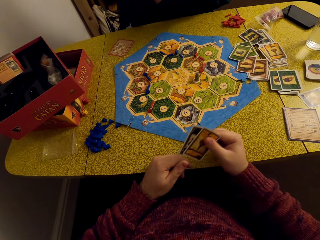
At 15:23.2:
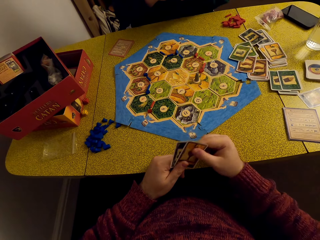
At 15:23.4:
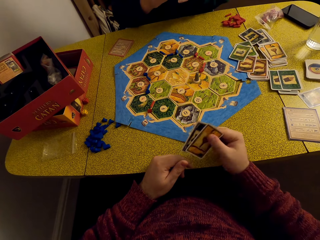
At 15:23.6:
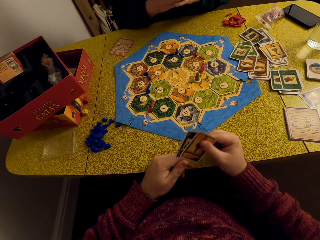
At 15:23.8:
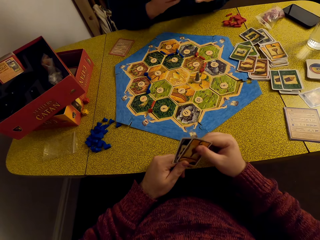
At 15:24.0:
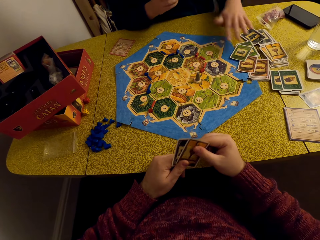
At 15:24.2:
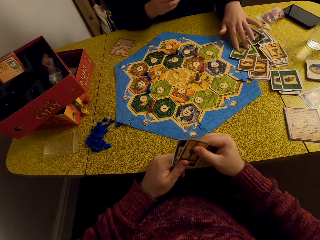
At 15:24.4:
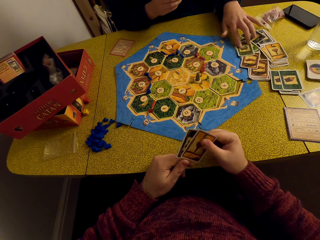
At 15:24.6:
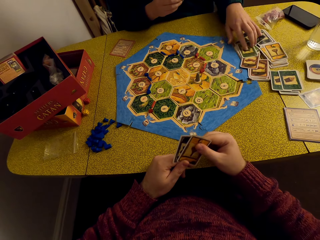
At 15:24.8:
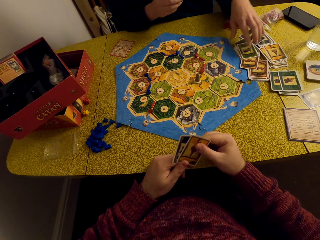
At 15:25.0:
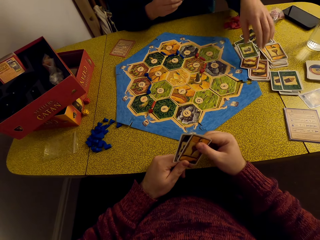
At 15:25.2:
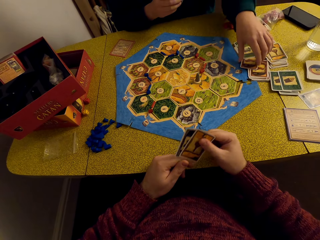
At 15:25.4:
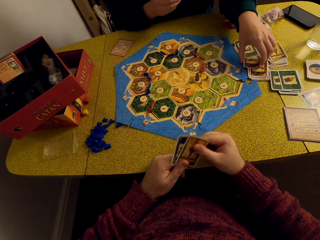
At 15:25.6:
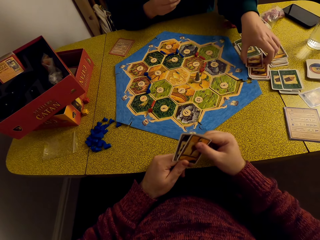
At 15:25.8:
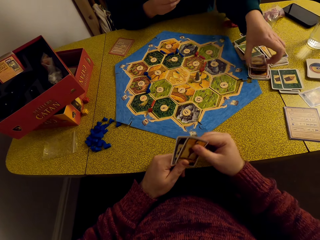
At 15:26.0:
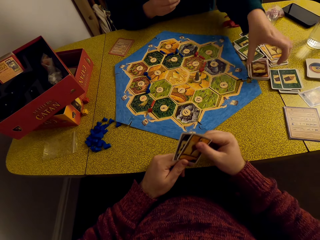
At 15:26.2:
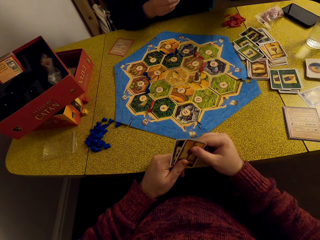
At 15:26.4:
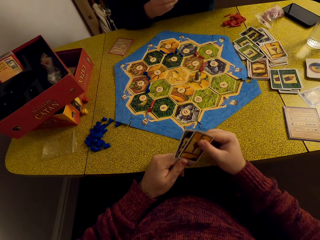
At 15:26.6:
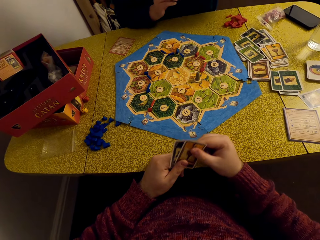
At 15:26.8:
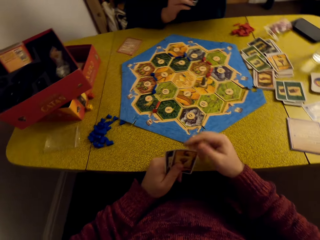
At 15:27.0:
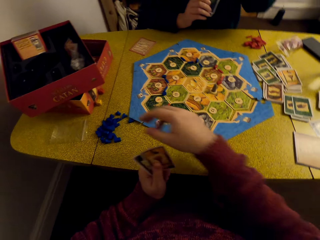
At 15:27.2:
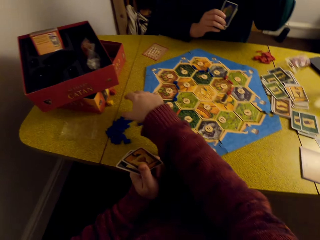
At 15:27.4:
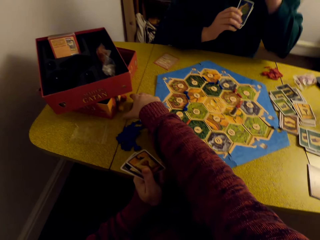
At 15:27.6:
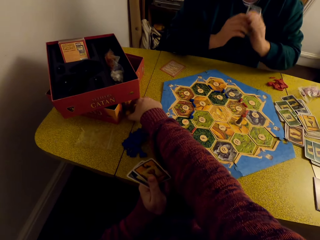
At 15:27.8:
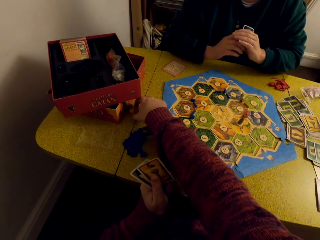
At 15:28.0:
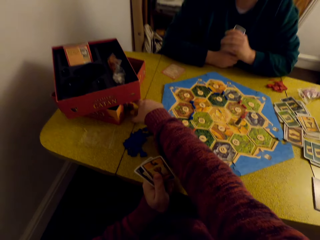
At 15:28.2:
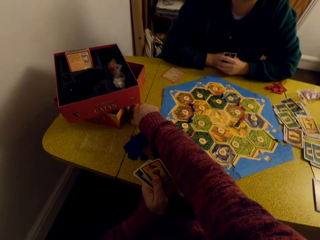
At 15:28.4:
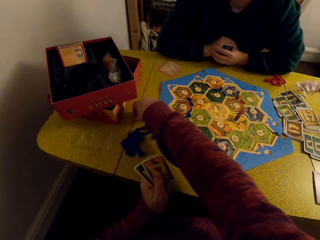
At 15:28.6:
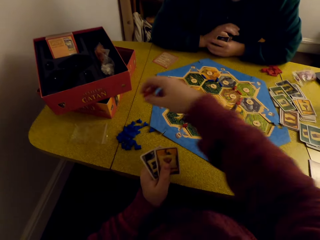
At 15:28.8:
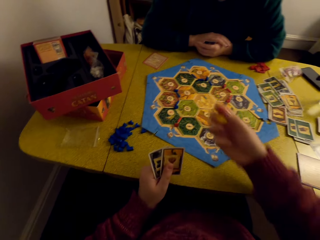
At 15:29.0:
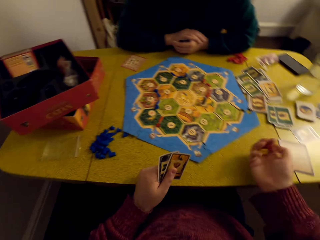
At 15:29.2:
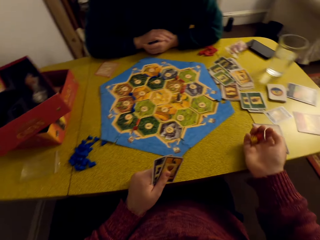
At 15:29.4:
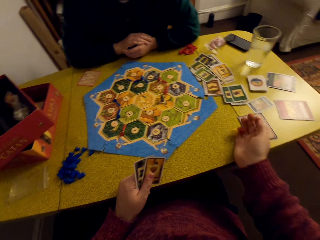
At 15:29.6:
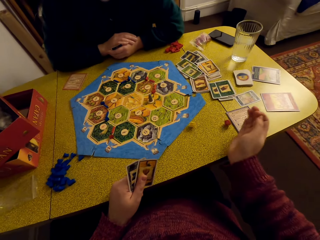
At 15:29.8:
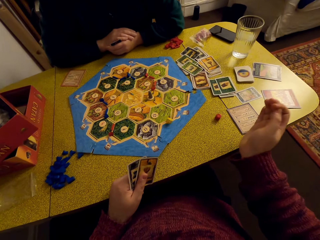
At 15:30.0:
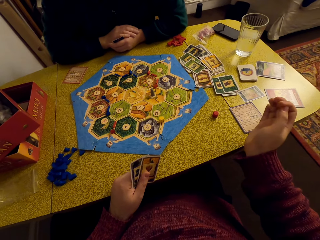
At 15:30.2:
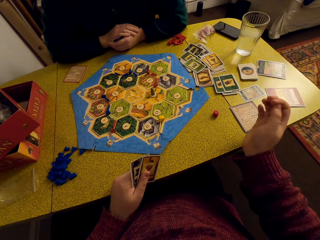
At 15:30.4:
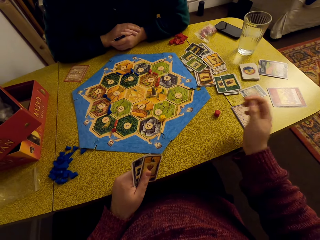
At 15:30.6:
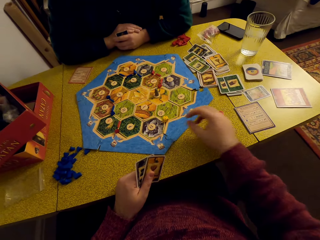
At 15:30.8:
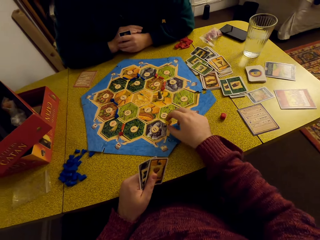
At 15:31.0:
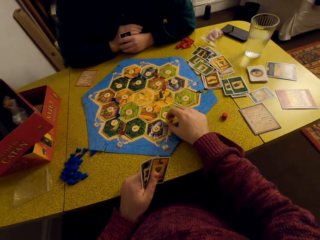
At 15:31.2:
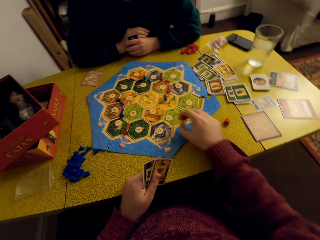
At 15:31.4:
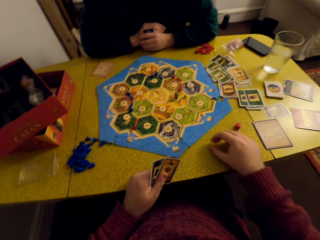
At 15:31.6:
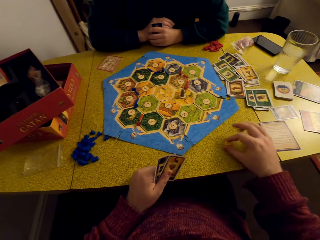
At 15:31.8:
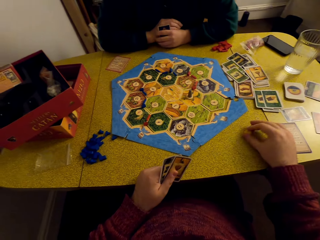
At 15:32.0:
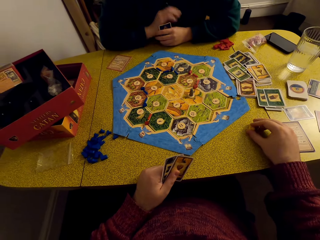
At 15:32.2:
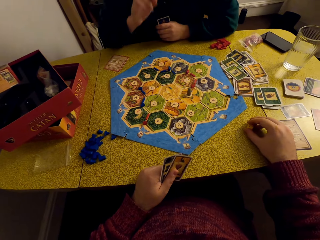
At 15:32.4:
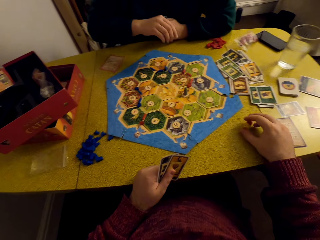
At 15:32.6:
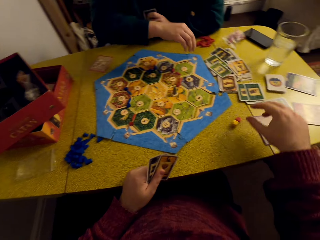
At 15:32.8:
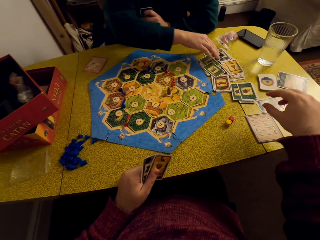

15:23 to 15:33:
The camera wearer stares at the game board. They arrange the cards on the table. They stare at the game board. They pick up the dice, roll the dice and drop the dice on the table. They place the dice together.

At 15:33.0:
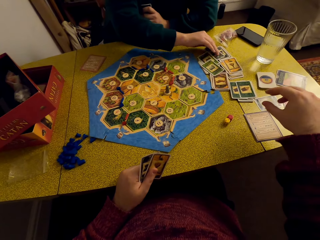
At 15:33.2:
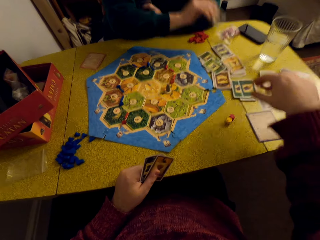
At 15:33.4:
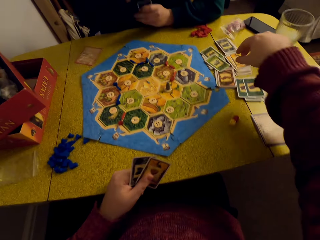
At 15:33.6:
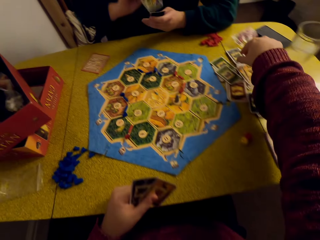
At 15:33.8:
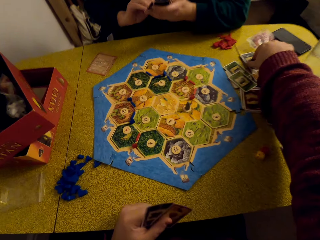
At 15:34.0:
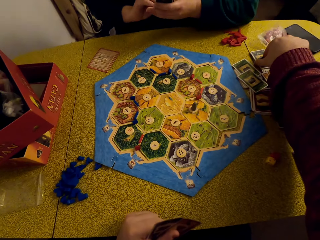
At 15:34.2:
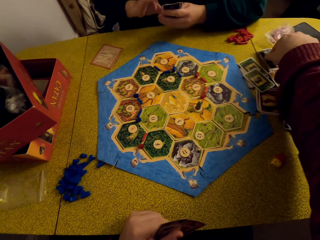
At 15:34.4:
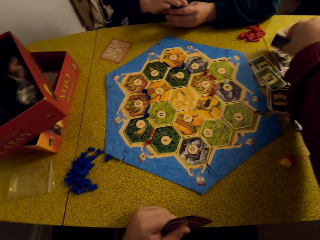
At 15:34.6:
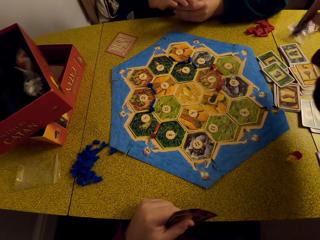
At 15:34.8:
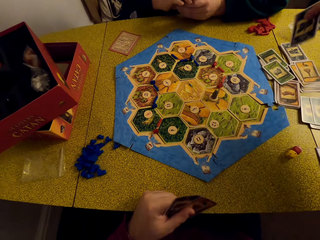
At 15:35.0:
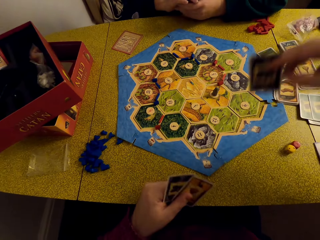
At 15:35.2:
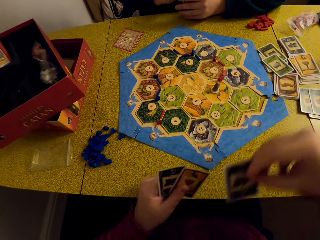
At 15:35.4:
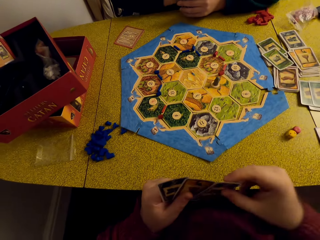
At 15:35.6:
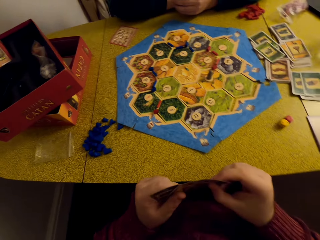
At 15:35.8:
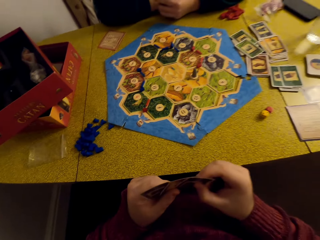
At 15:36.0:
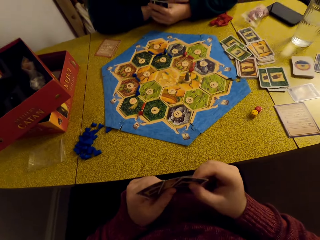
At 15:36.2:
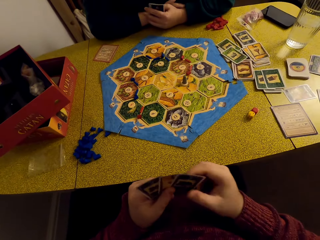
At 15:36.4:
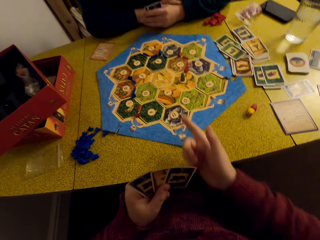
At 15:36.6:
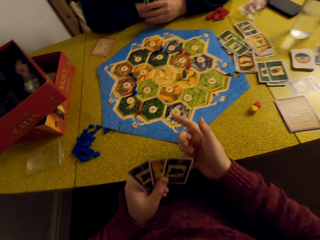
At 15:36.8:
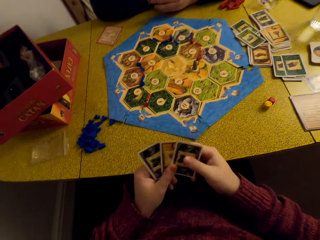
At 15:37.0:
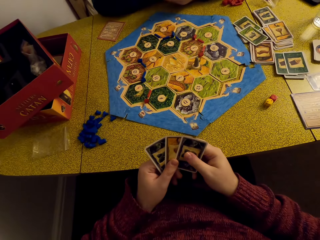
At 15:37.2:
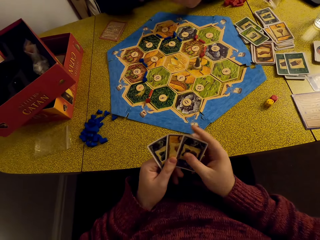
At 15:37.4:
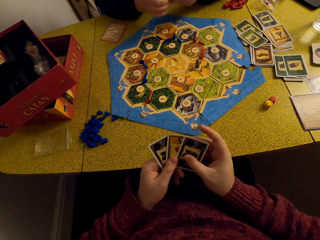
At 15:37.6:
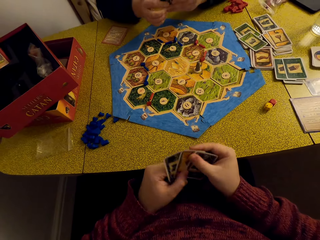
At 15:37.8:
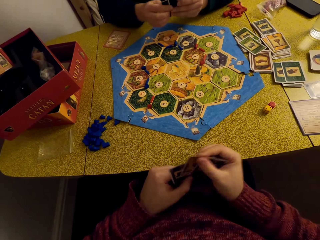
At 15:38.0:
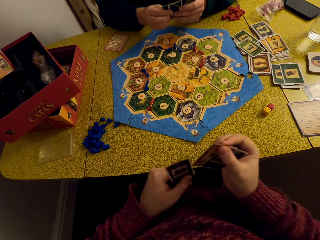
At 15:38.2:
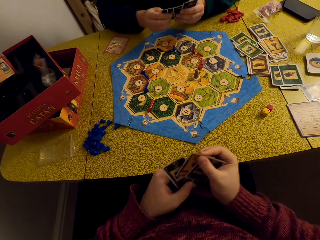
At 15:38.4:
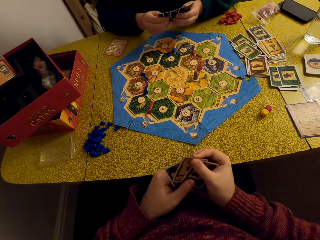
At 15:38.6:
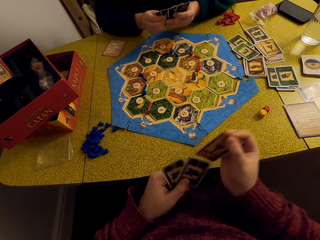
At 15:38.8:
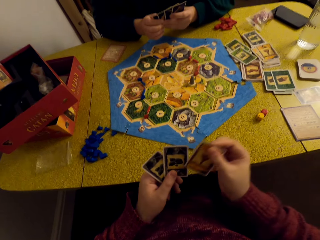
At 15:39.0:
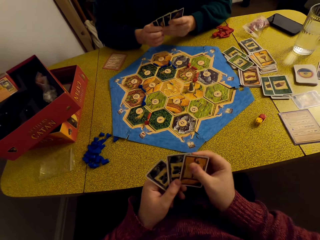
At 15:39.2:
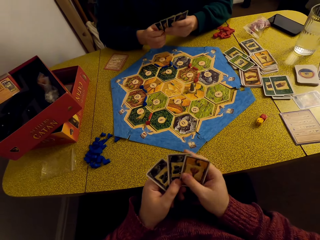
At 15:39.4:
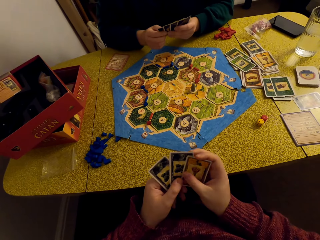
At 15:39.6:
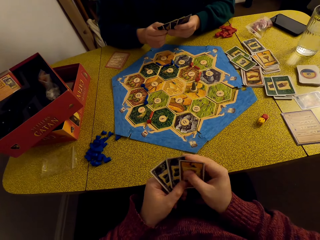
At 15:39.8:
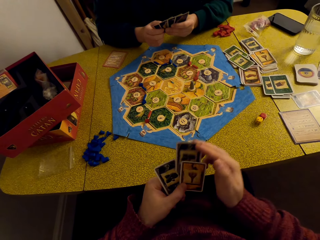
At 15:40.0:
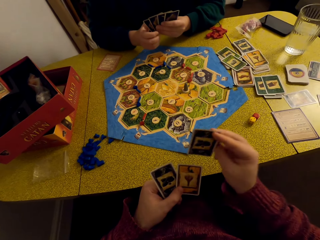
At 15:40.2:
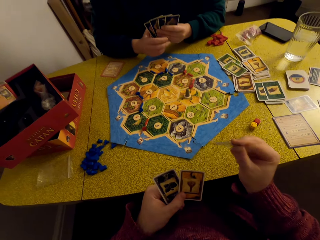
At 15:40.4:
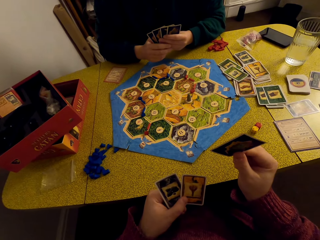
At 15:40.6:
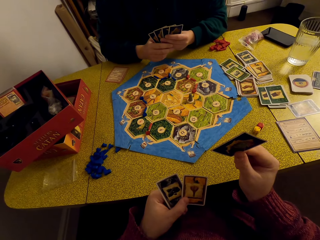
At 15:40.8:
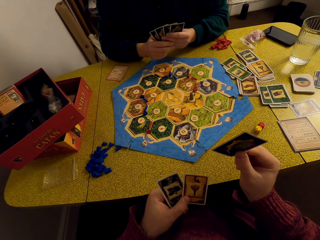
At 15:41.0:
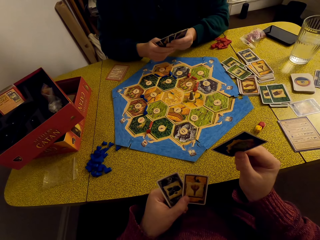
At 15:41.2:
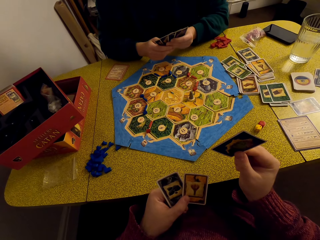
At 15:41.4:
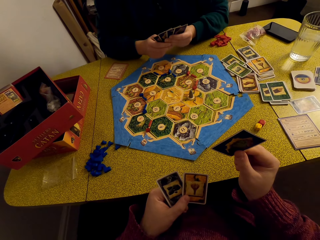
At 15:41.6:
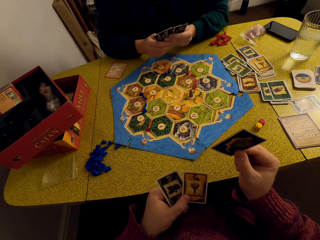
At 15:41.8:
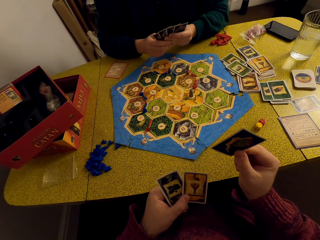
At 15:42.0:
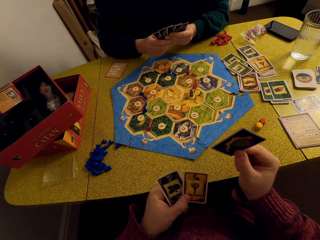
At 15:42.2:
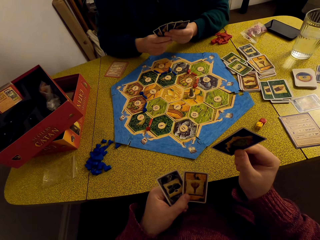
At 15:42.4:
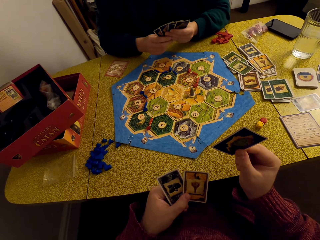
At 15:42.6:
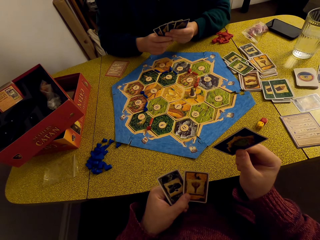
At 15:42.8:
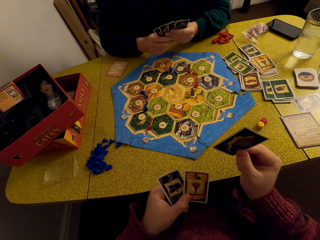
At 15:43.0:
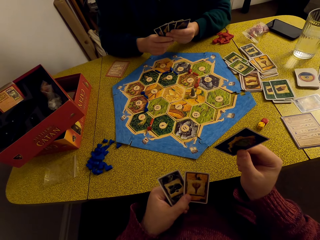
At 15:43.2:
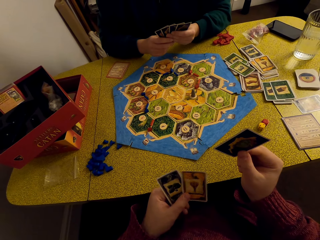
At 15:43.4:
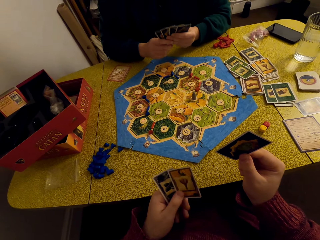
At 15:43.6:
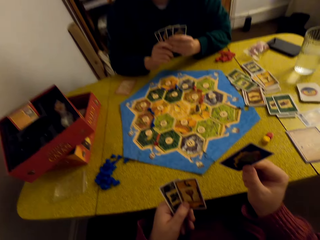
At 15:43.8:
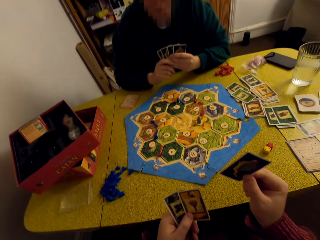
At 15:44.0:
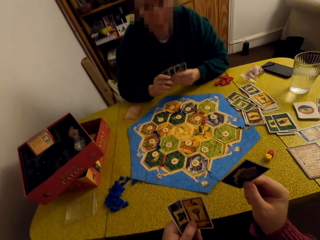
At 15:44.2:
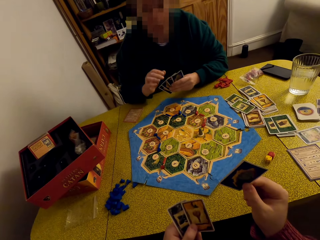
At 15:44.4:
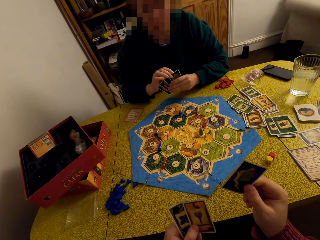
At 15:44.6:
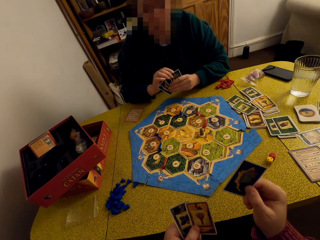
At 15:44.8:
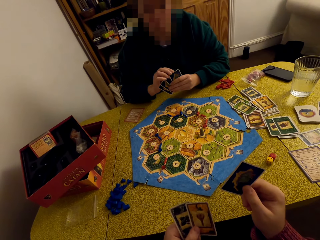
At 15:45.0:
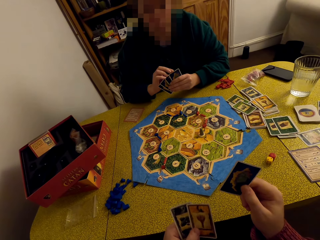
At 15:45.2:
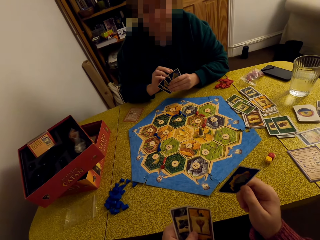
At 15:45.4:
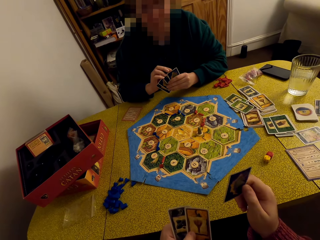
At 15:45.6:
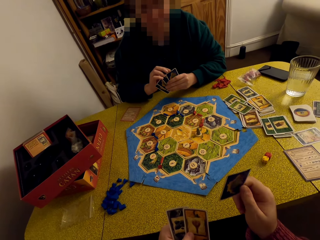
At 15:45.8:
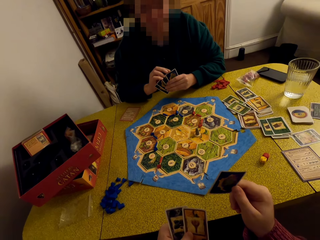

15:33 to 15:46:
A woman picks up a card. The camera wearer picks up a card. They place the card in his deck. They talk to the woman. They arrange his cards. They pick out a card from his deck. They talk to the woman.
